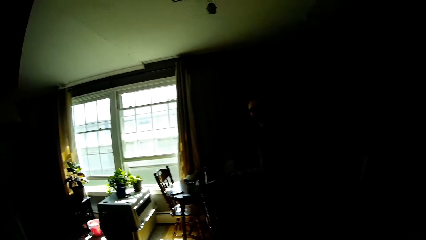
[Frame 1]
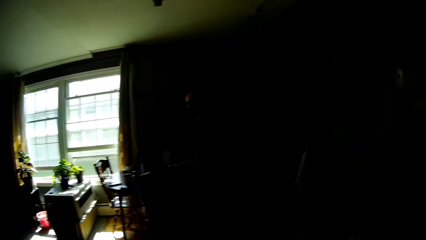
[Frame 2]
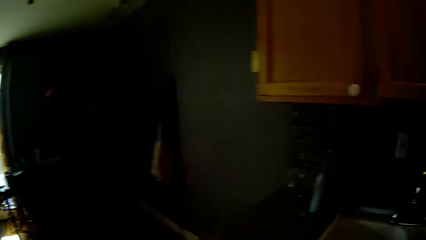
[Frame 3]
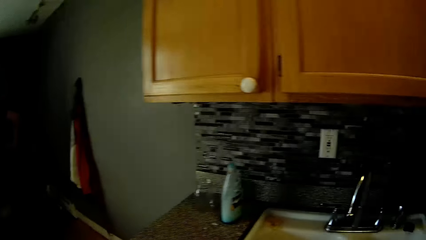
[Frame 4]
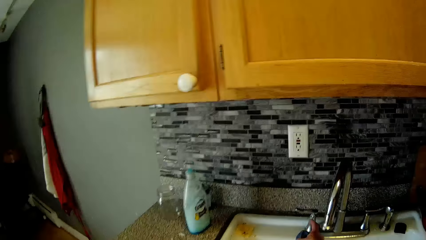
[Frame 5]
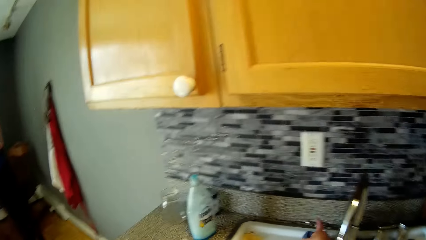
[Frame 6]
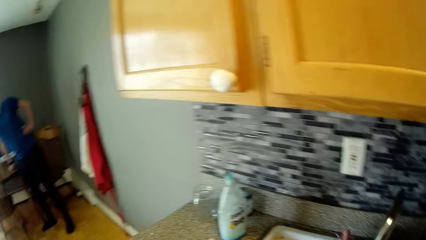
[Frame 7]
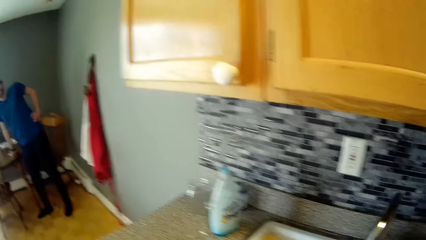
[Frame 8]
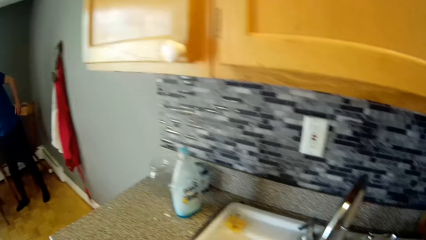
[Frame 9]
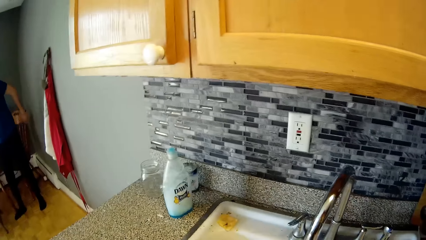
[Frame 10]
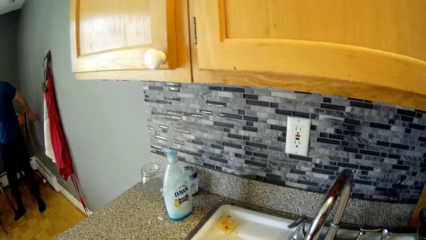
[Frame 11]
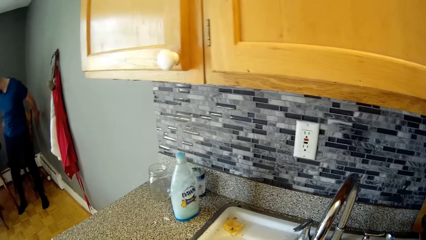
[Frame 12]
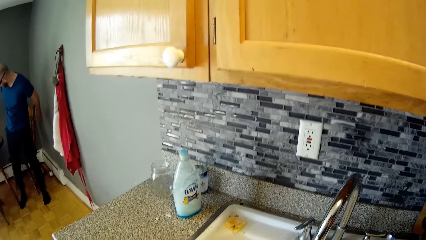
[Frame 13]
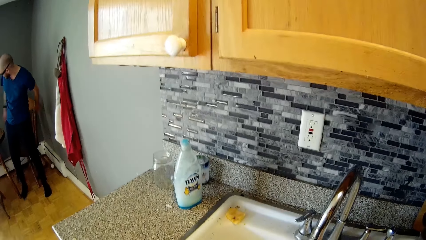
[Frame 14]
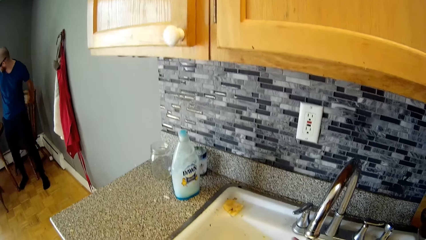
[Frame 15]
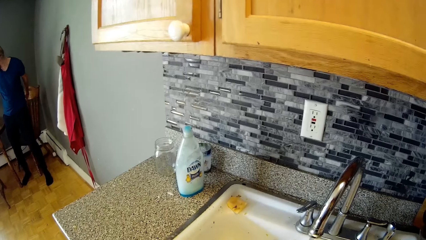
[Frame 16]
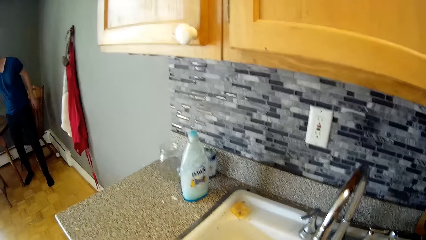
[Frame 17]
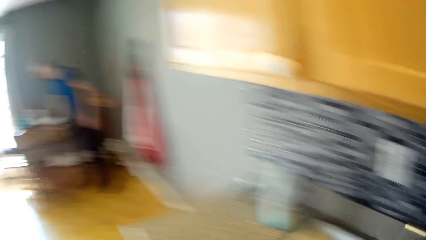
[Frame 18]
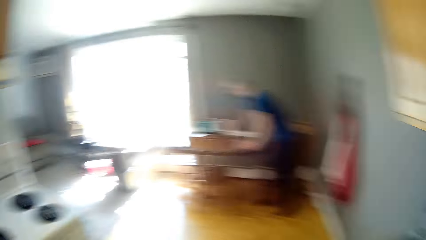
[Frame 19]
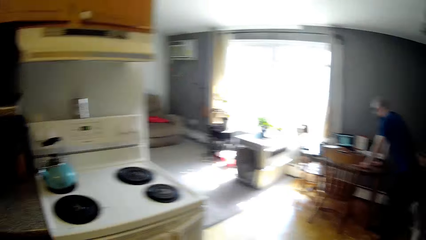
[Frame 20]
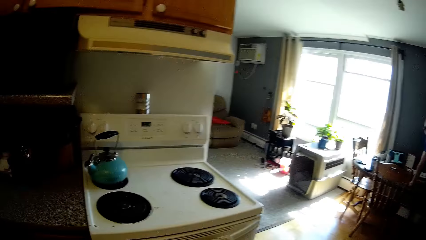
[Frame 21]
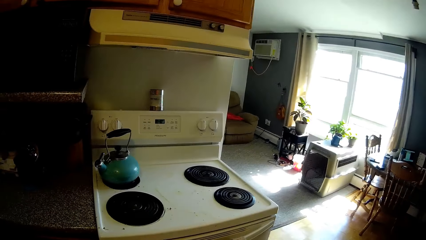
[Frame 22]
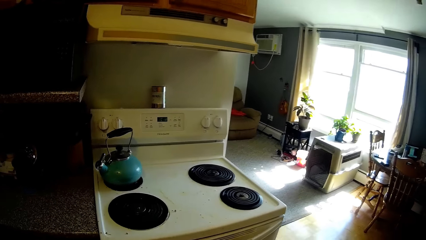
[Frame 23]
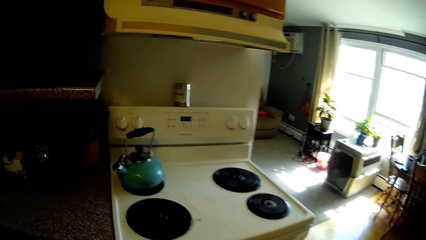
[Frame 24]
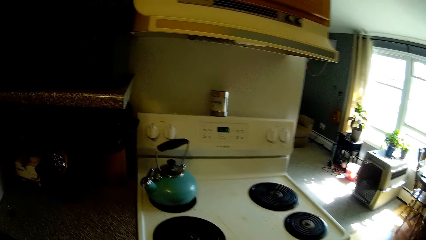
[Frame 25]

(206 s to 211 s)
The camera wearer turns a lever faucet with her right hand. The man carries his left hand backward in the dining. He touches the dining table with both hands. The camera wearer cleans the gas cooker.

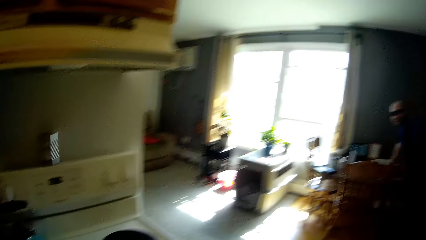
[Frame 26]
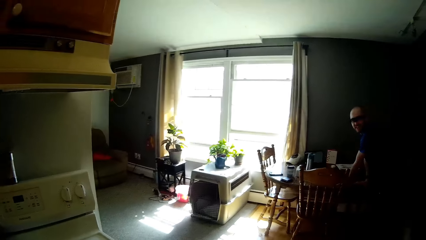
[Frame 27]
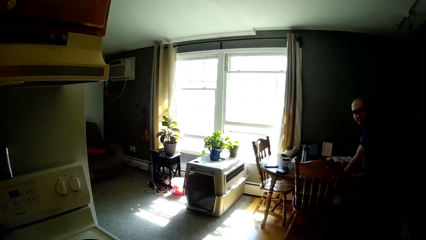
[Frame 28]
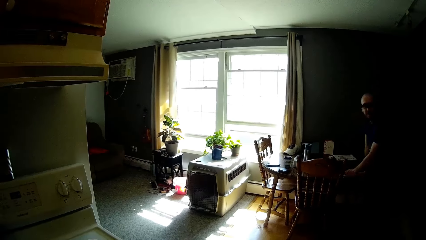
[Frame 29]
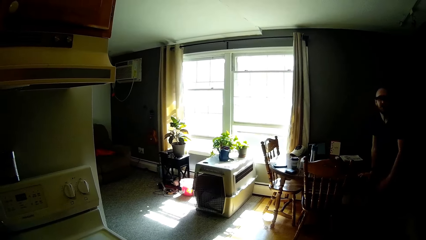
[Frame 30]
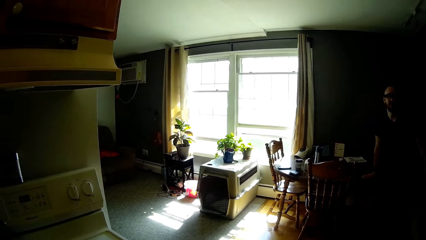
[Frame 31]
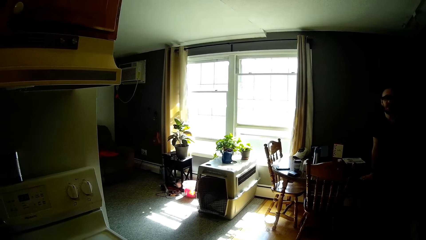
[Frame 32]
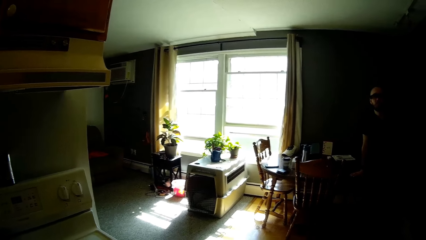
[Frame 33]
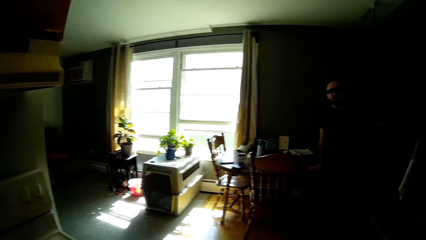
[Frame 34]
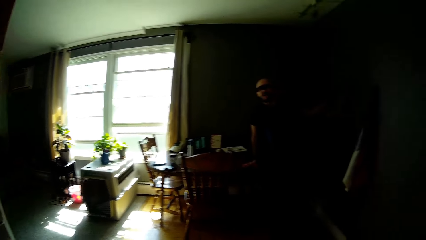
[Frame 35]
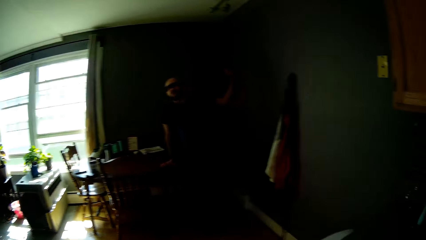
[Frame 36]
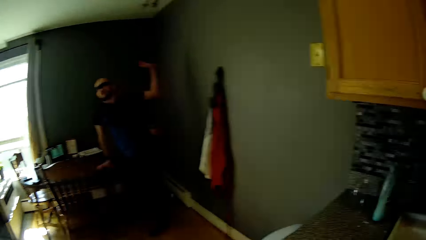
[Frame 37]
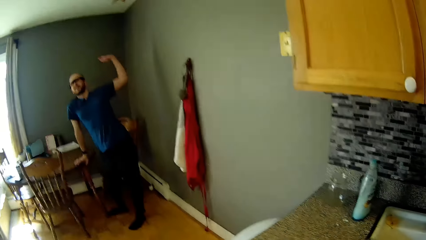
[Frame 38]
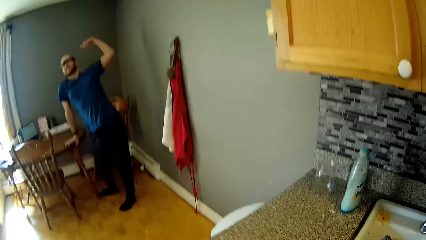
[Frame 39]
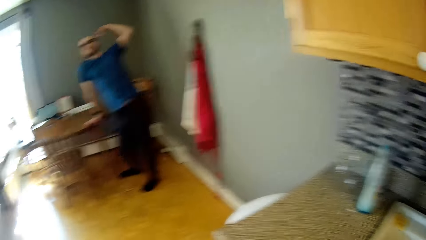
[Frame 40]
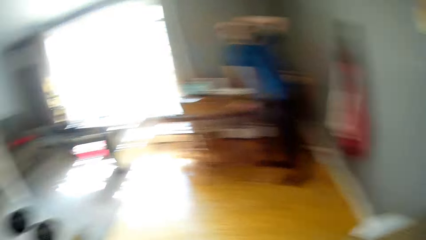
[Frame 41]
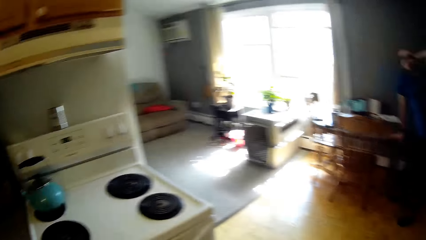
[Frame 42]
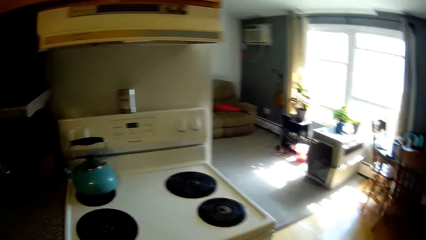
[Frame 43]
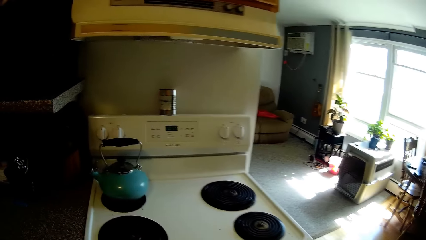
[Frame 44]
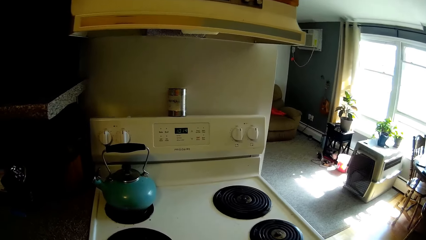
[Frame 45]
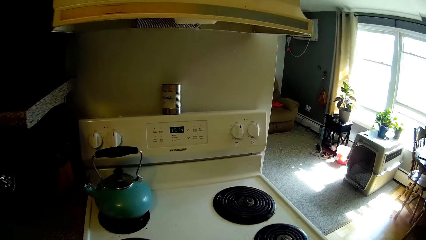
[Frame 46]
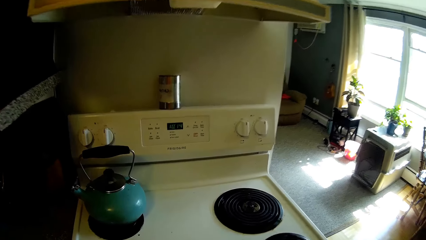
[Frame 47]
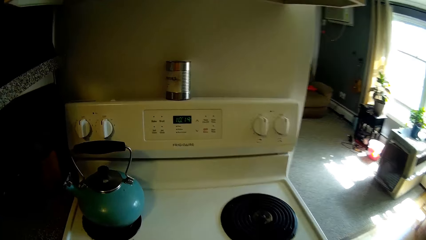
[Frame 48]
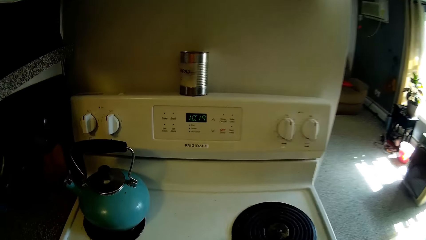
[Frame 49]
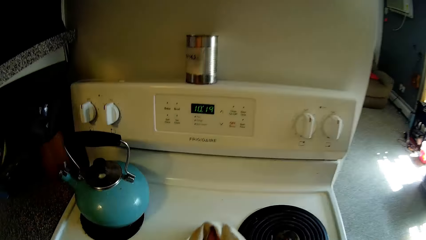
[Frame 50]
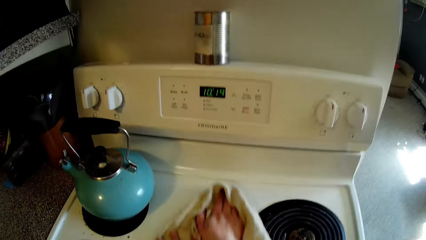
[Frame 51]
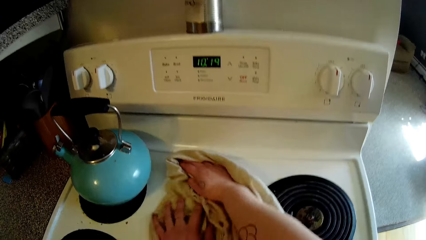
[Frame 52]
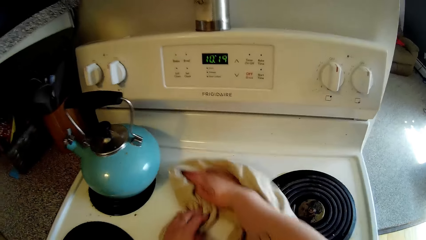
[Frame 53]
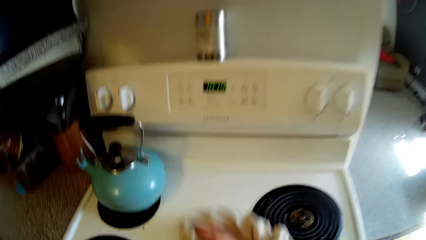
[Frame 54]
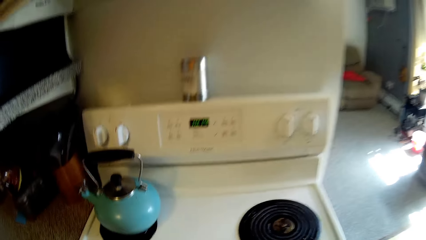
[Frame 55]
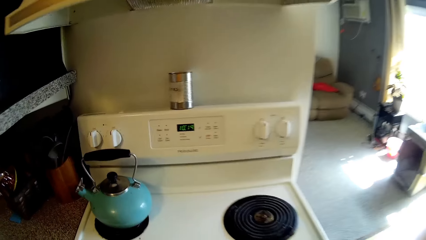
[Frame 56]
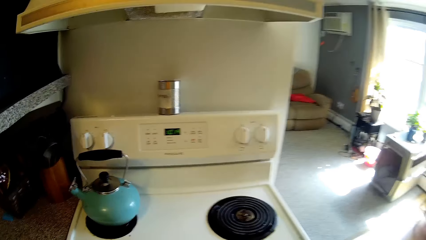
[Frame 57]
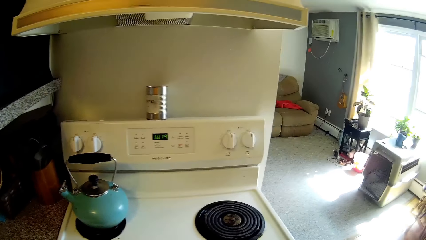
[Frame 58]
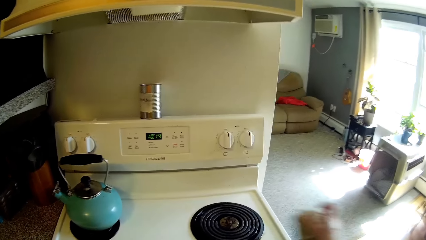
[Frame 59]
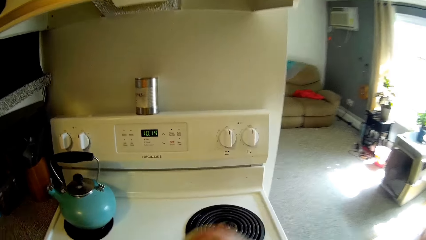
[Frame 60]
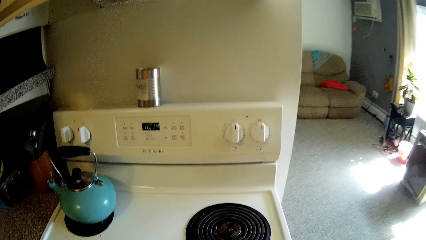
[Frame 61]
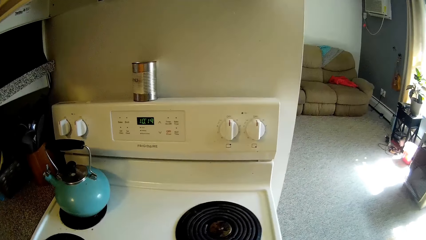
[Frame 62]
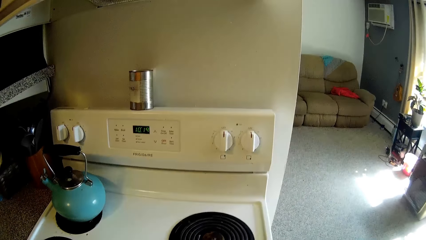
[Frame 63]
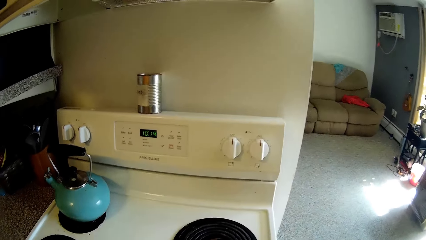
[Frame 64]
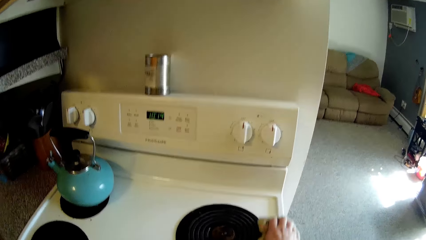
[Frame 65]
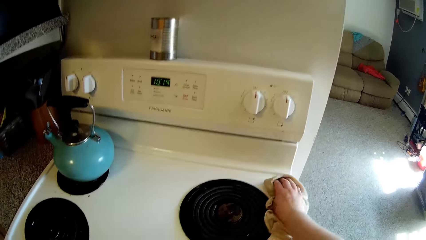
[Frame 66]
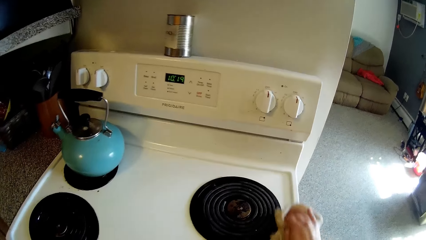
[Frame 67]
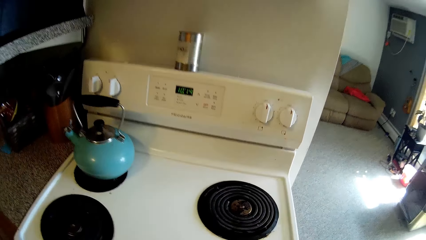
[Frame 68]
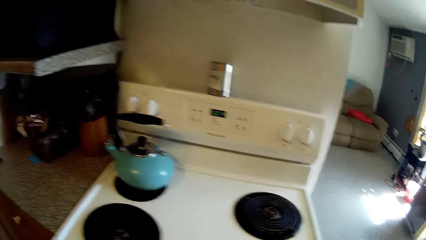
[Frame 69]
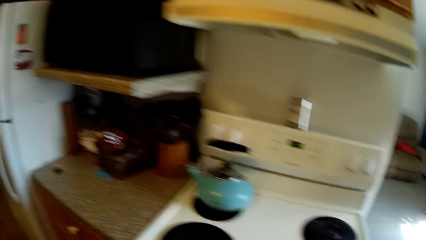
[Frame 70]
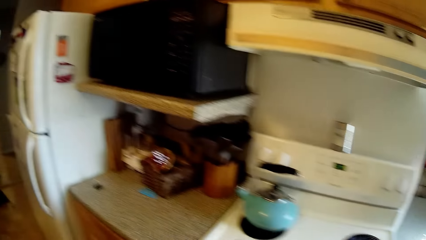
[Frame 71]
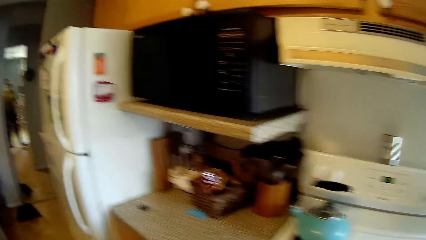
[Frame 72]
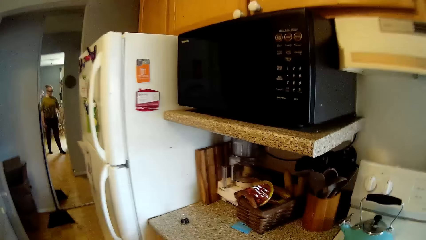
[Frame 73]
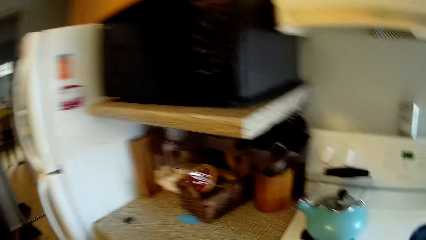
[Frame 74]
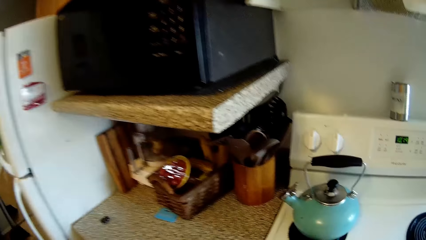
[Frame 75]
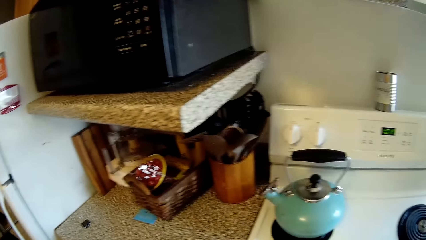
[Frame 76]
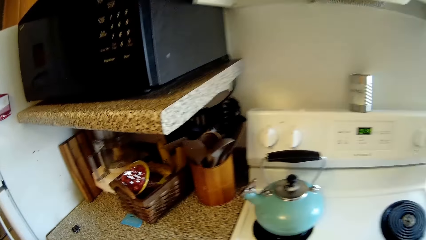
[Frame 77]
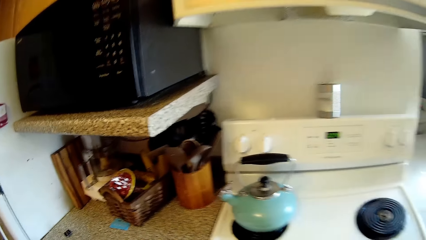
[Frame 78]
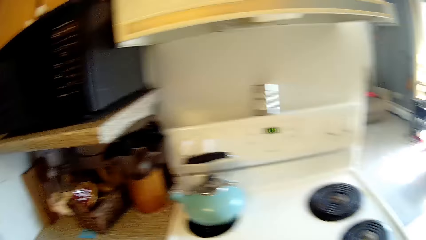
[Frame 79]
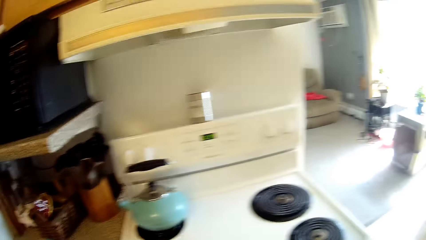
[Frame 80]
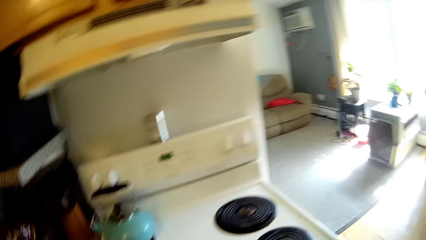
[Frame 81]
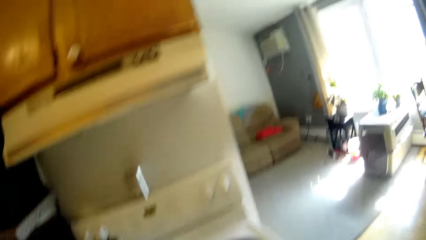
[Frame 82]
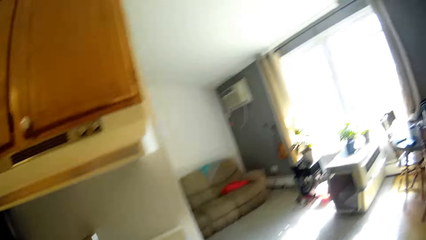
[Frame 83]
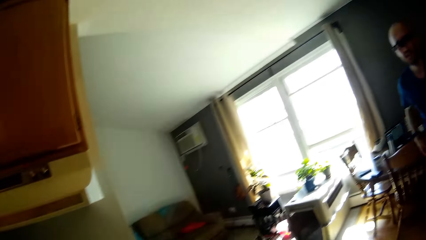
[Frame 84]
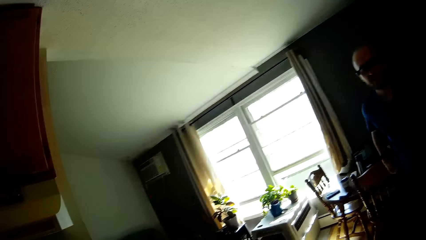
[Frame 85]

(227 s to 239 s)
A man takes his left hand off the dining table. The man converses with the camera wearer. The man stretches his left hand backward. The camera wearer turns around. They wipe the electric cooker with the piece of towel in both hands.
